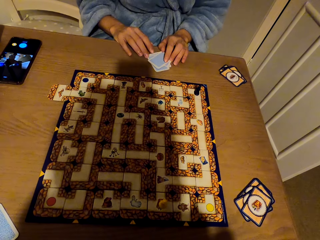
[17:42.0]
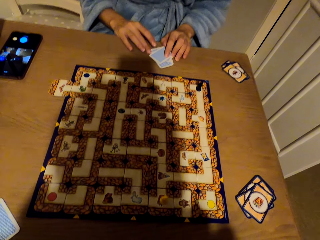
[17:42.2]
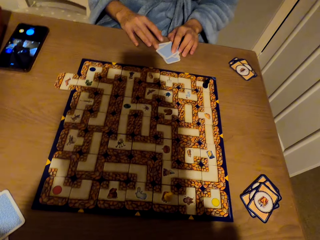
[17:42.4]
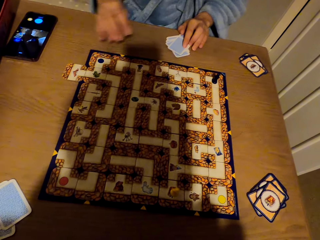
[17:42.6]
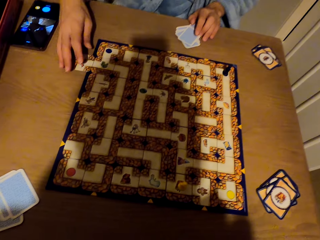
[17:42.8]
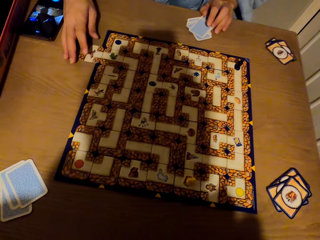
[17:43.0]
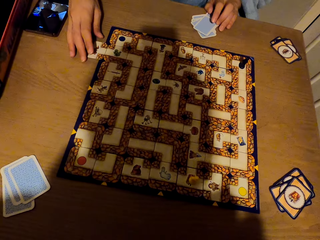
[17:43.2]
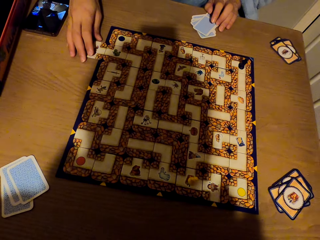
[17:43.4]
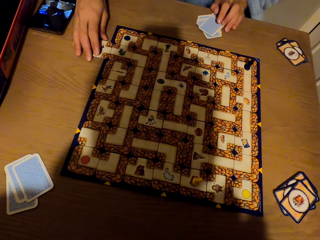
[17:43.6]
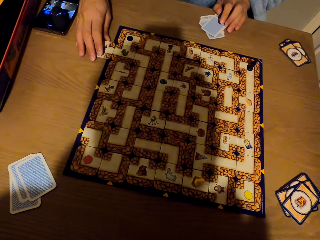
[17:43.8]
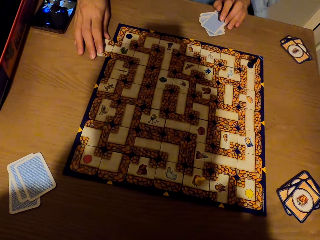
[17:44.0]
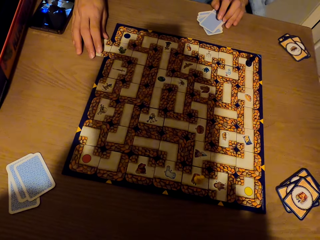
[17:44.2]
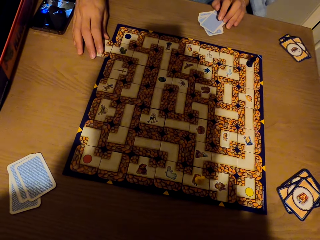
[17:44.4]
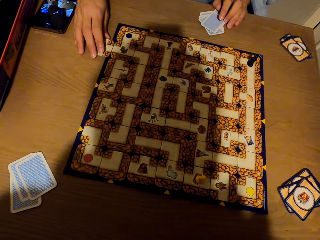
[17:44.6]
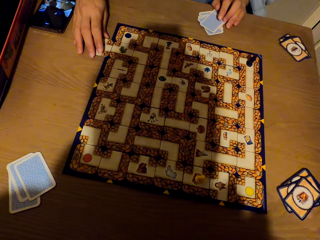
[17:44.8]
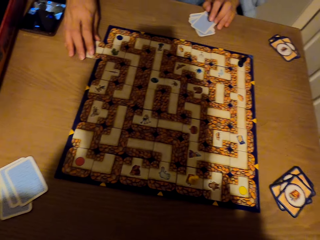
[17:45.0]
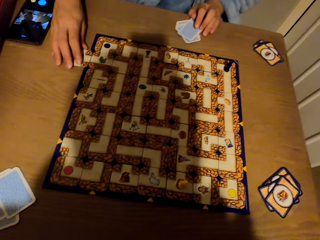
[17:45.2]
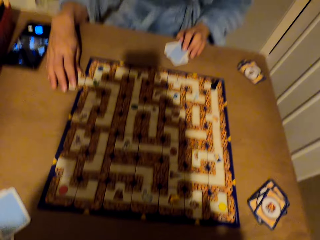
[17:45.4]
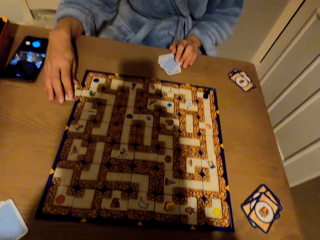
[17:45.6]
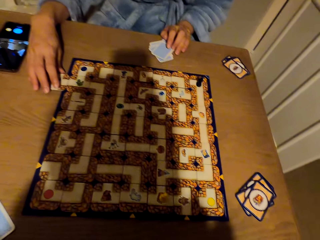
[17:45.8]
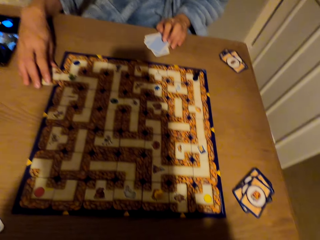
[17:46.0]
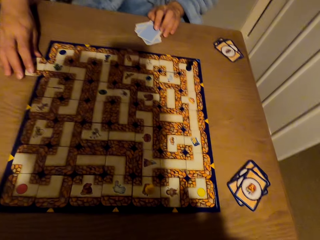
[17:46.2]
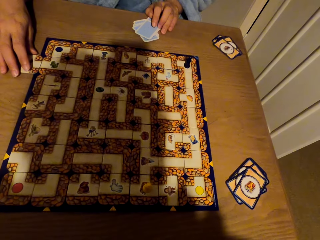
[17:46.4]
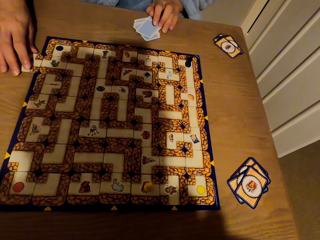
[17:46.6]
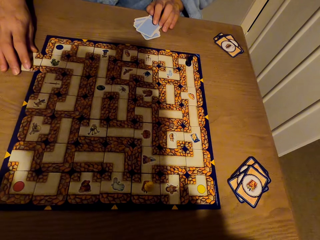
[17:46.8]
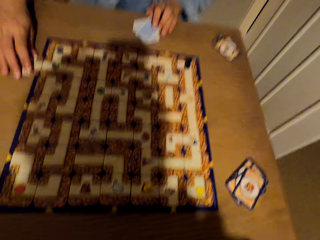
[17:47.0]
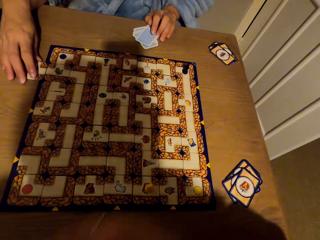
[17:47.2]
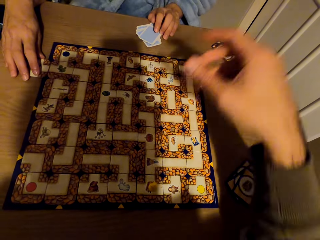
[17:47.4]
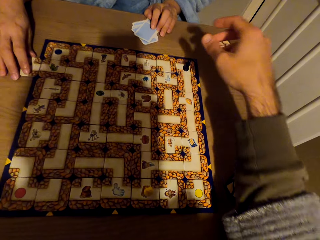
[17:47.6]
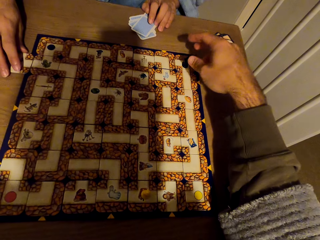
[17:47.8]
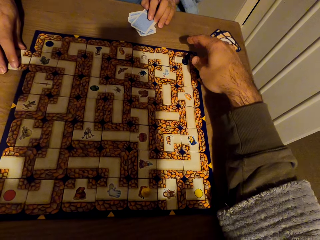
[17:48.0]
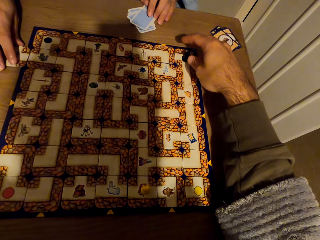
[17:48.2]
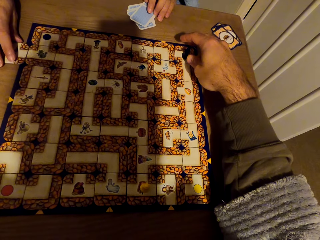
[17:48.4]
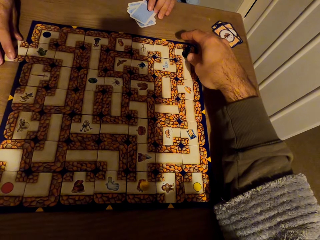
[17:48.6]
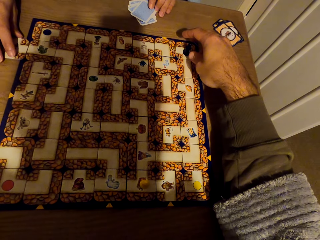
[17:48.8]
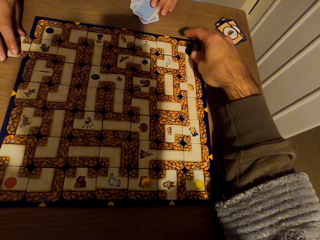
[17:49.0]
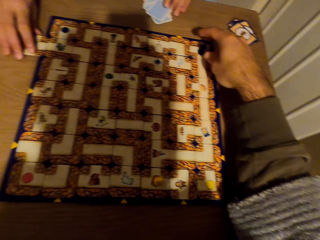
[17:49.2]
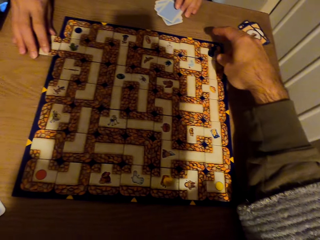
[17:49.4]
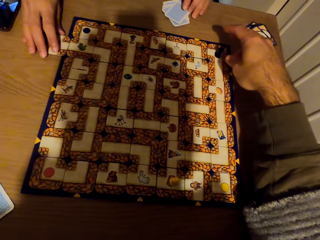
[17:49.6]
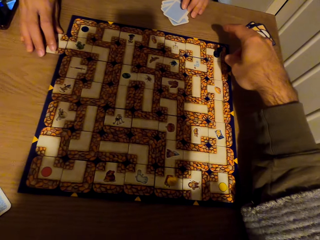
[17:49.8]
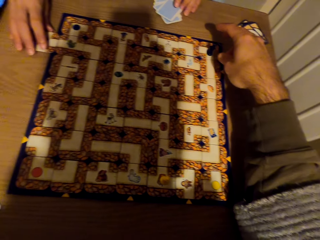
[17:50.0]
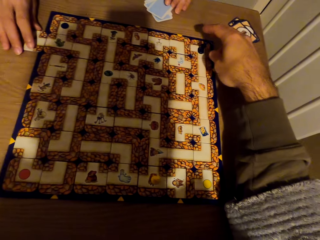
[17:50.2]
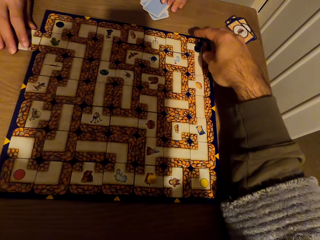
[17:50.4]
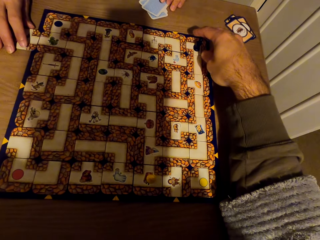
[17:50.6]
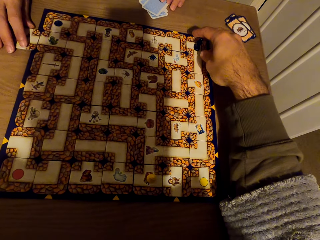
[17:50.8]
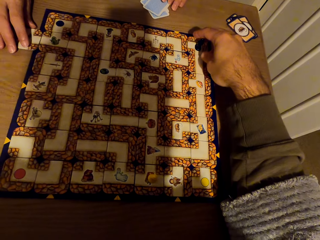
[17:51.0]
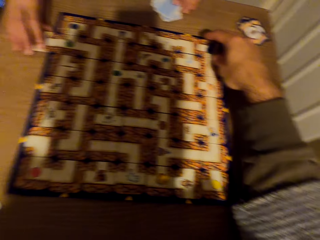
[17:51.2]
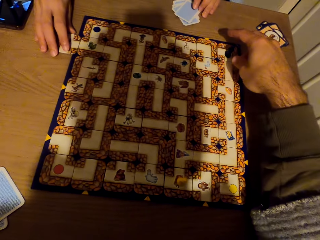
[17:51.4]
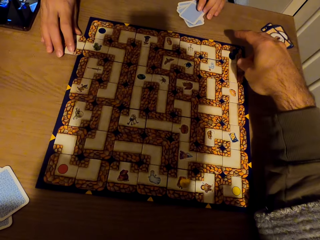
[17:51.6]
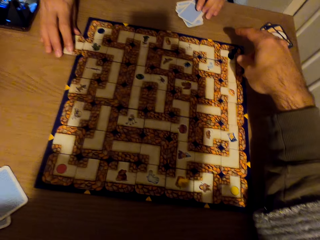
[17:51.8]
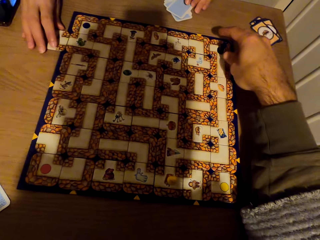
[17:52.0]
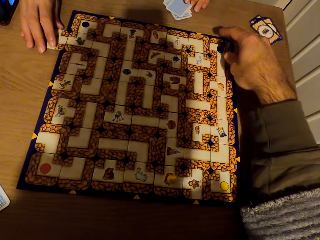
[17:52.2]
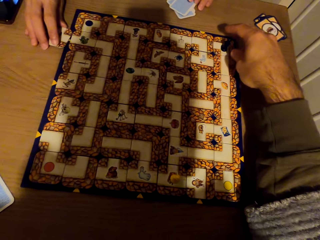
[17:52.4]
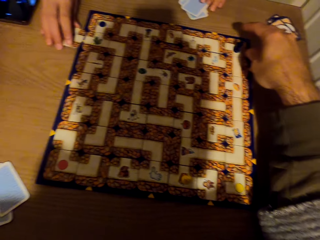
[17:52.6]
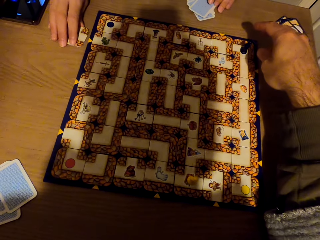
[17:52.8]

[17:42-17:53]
A person stretches the hand. The camera wearer stretches the hand.

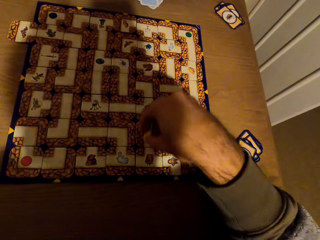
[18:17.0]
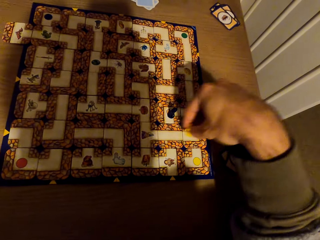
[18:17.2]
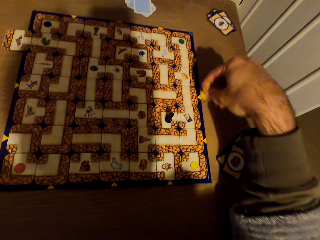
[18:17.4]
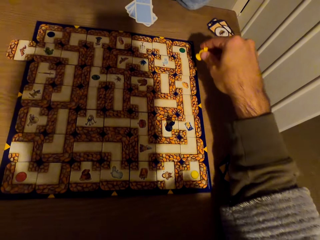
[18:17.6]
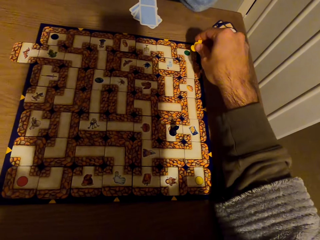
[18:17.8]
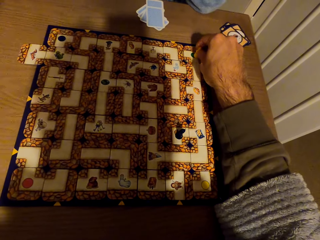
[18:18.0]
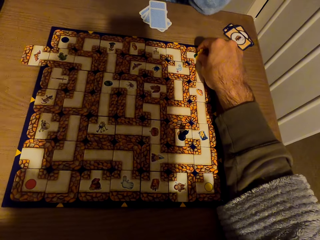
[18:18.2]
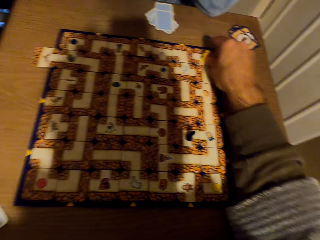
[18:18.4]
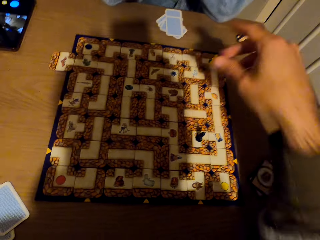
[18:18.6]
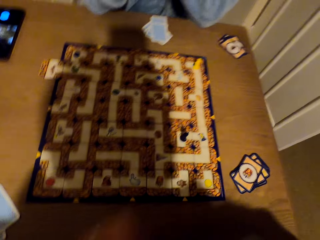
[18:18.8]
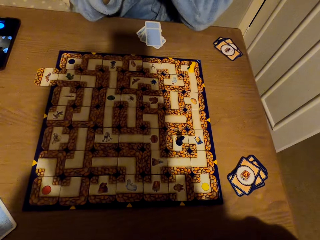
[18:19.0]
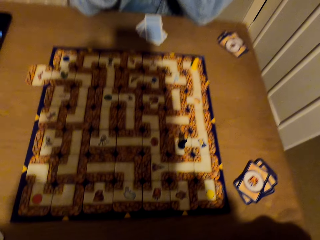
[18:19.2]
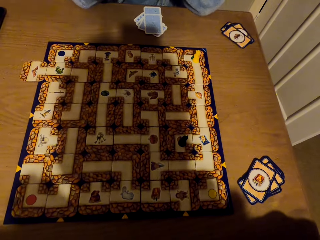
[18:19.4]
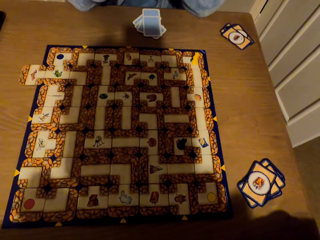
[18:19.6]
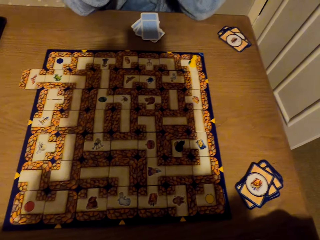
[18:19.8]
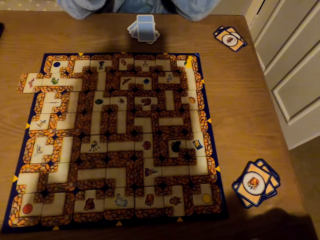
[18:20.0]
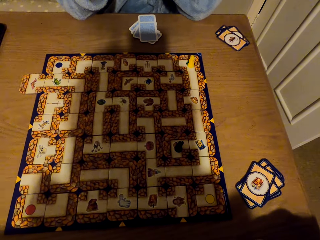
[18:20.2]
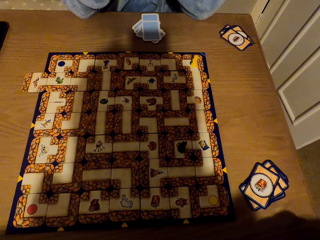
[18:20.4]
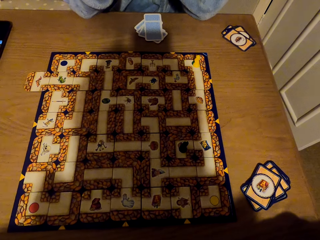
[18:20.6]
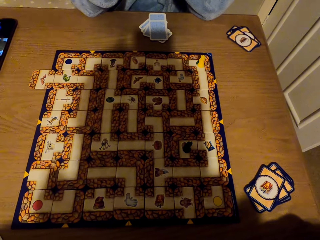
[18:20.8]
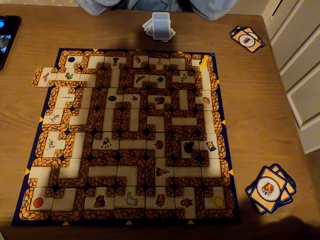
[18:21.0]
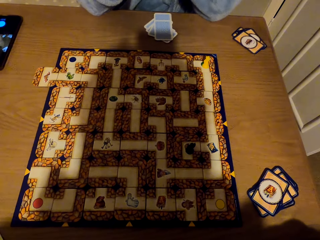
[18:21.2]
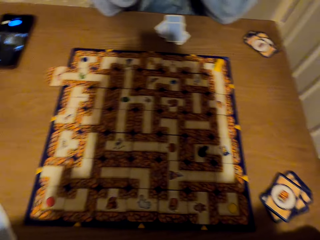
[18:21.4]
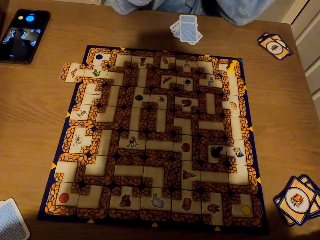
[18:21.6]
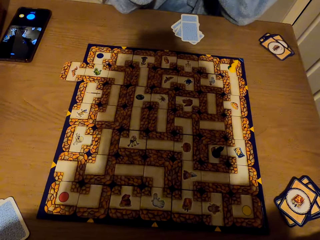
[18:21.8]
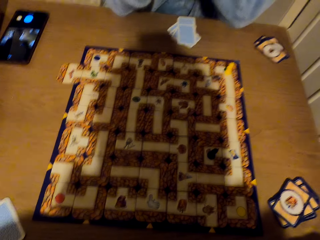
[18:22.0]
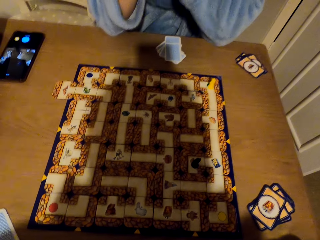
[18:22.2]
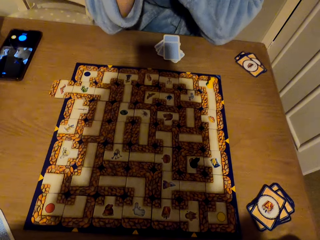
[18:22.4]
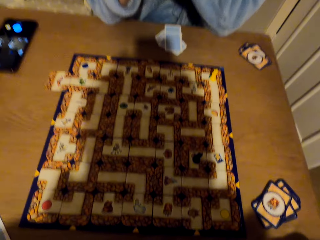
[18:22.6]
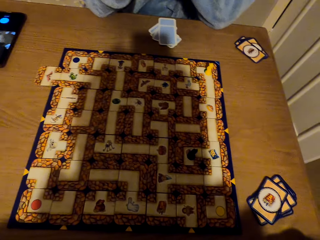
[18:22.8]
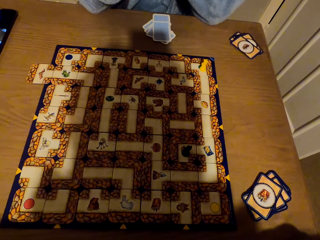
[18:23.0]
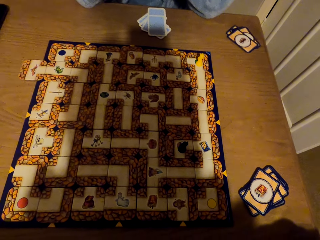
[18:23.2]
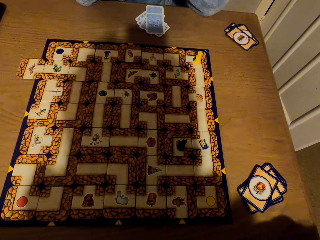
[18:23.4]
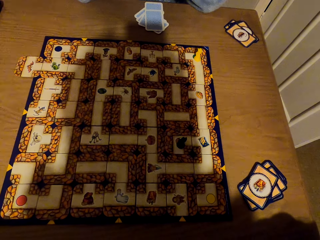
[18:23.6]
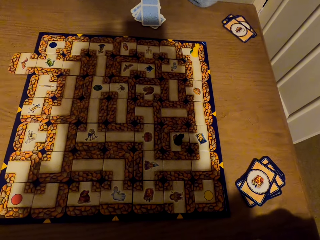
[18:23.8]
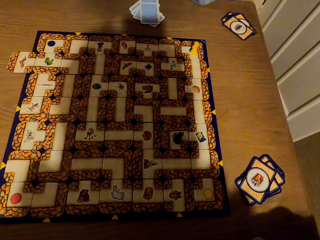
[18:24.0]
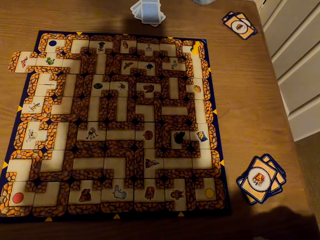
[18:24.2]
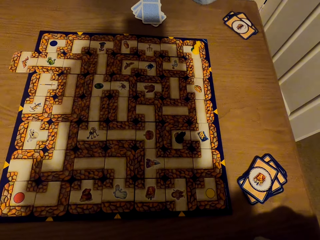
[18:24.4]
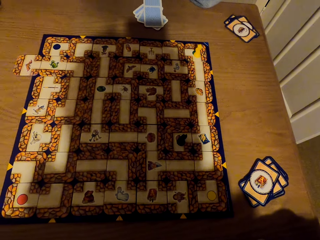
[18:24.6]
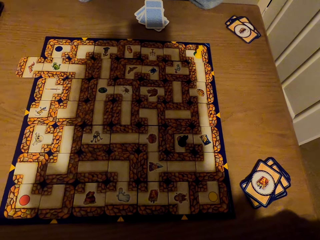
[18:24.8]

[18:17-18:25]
The camera wearer picks the pawn from the labyrinth board with the right hand. They drop the pawn on the labyrinth board with the right hand and stare at the labyrinth board game.

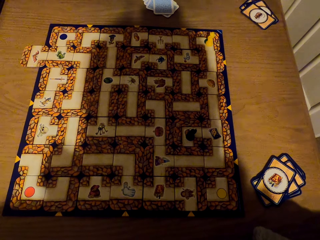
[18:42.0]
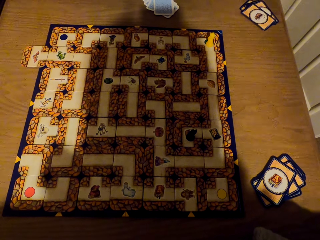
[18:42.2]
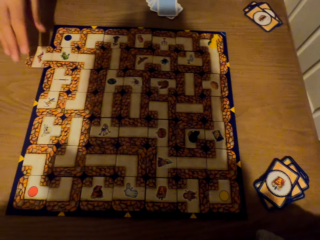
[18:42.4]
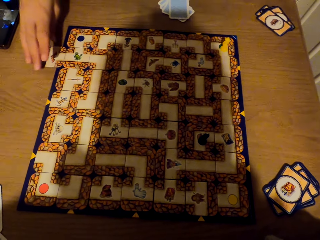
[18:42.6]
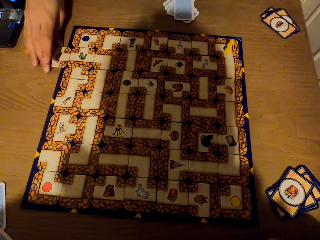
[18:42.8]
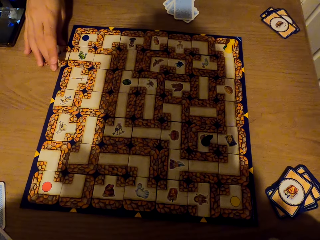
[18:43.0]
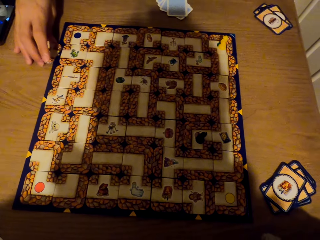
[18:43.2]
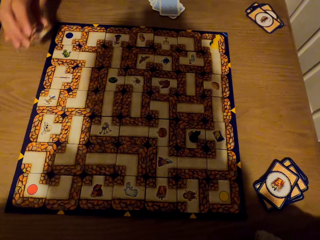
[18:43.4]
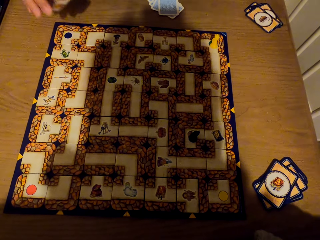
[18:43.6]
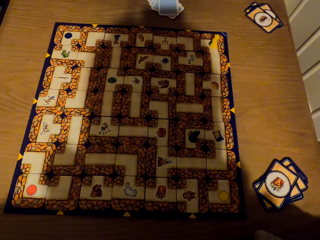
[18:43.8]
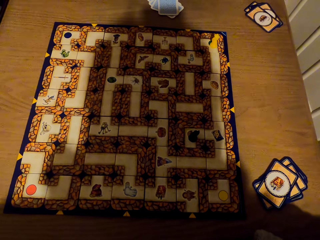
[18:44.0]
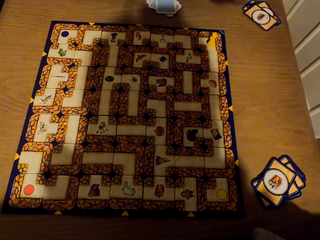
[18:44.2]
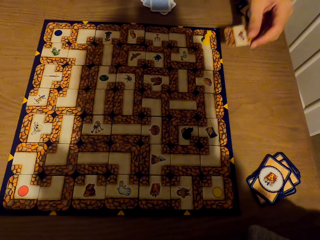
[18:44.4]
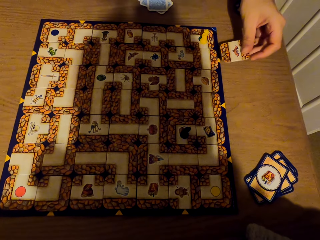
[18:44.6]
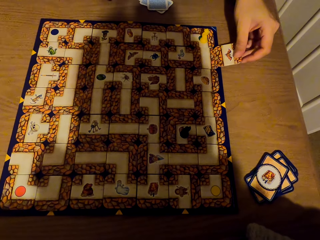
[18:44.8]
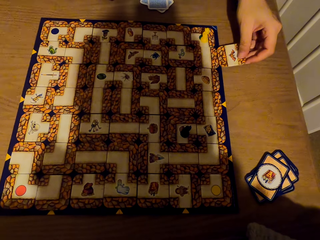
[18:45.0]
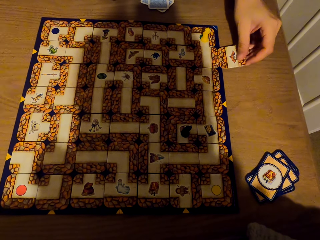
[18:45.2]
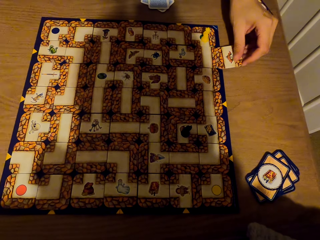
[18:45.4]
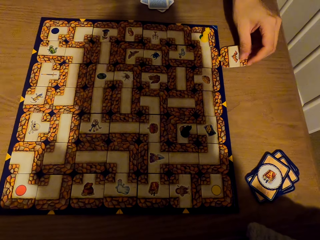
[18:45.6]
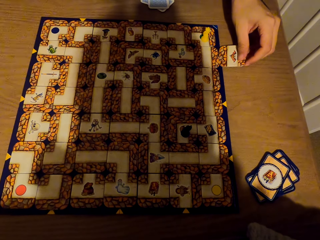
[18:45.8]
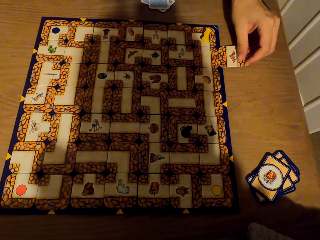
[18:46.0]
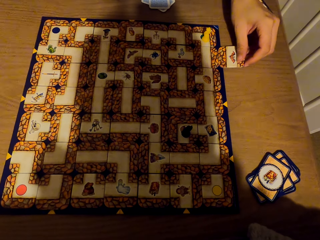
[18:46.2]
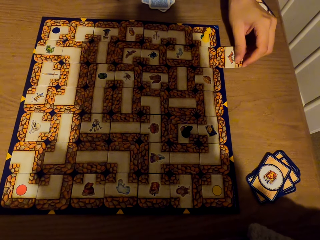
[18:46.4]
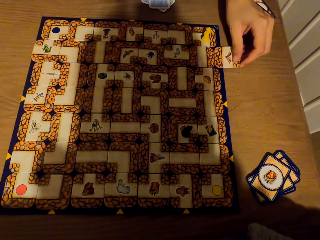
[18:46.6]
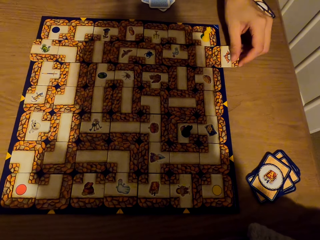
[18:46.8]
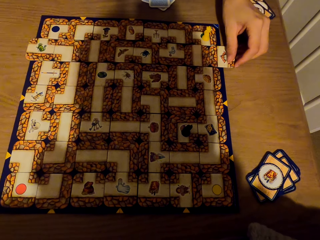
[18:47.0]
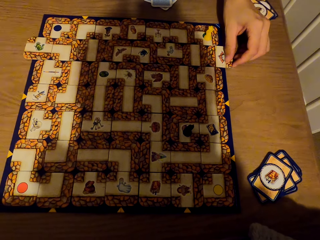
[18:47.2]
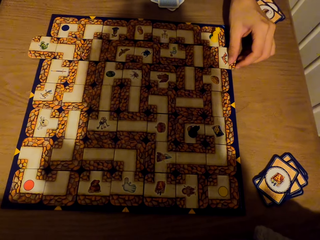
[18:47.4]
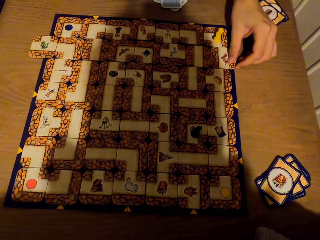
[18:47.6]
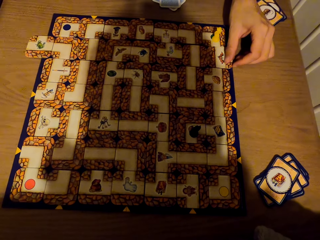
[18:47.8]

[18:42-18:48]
A lady picks a card or tile from the labyrinth board with the right hand. She fixes the card on the labyrinth board with the left hand and slides the tile to the labyrinth board game.
